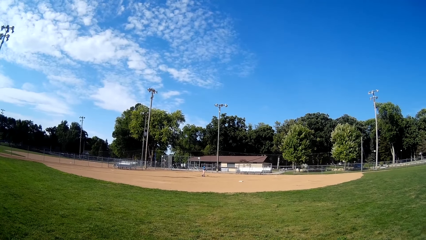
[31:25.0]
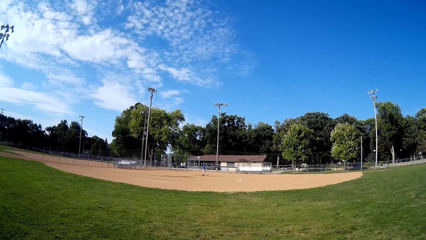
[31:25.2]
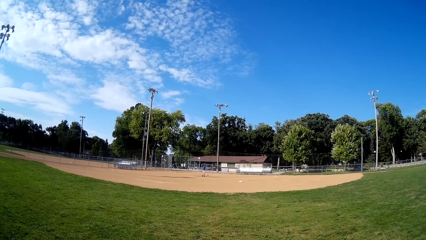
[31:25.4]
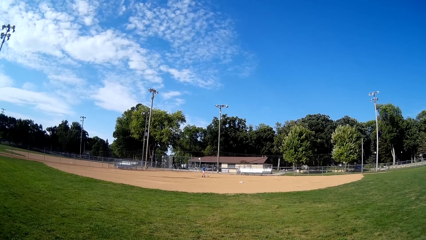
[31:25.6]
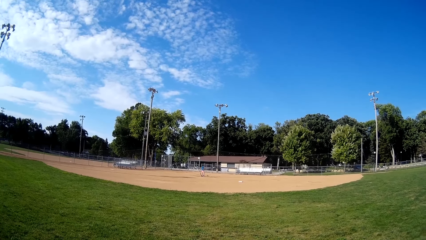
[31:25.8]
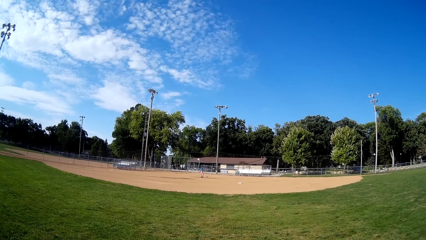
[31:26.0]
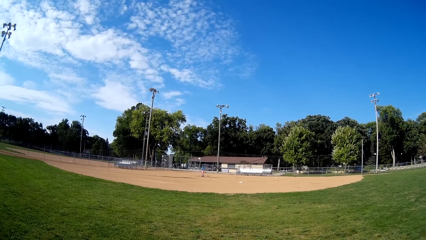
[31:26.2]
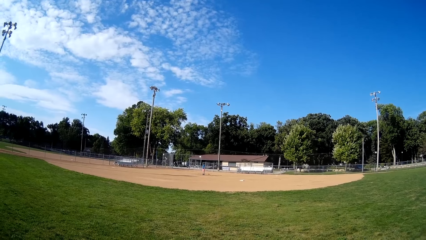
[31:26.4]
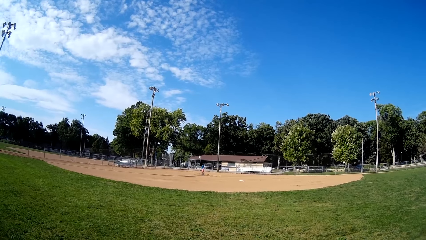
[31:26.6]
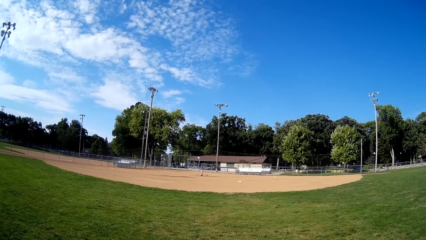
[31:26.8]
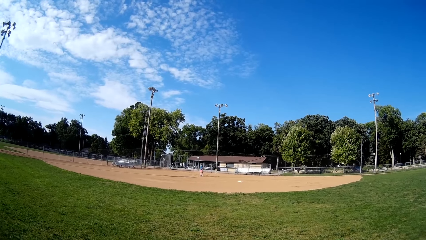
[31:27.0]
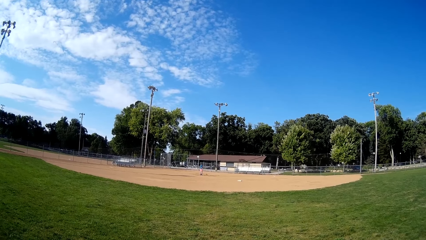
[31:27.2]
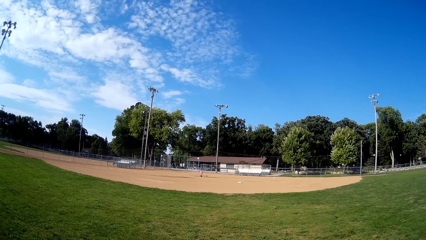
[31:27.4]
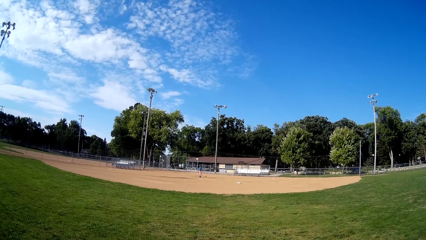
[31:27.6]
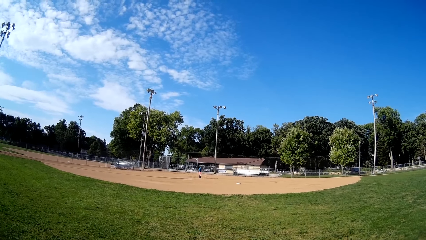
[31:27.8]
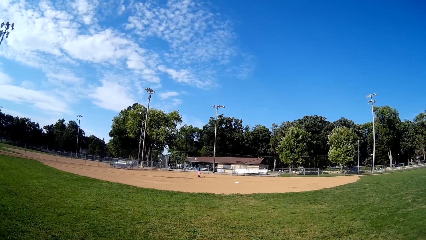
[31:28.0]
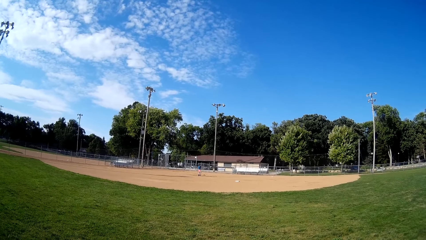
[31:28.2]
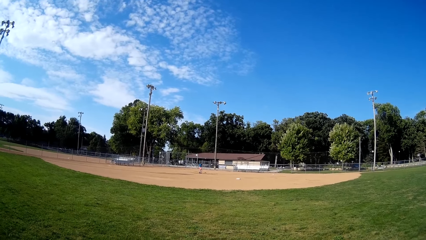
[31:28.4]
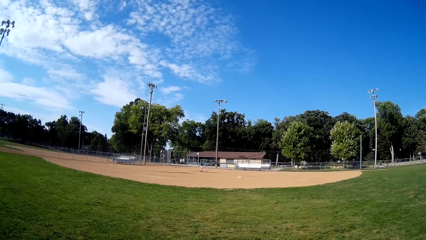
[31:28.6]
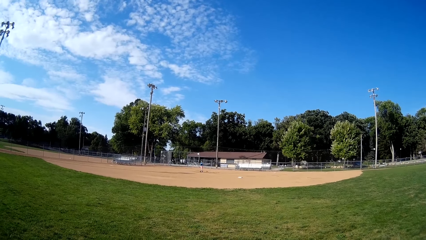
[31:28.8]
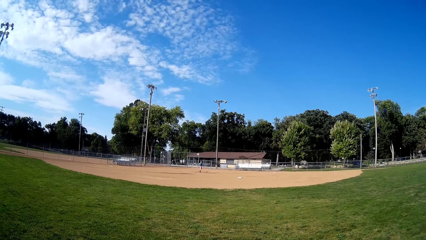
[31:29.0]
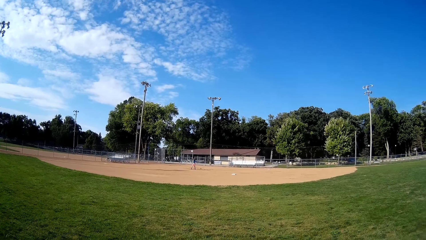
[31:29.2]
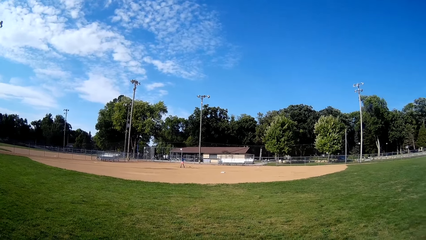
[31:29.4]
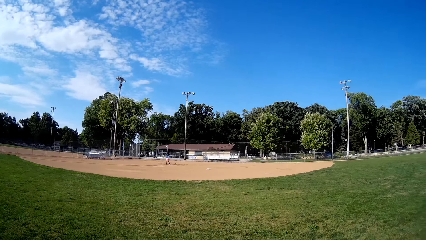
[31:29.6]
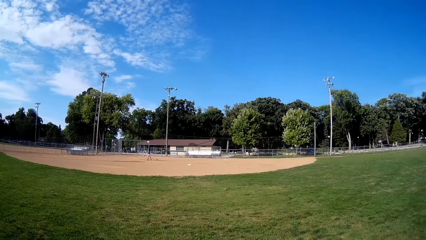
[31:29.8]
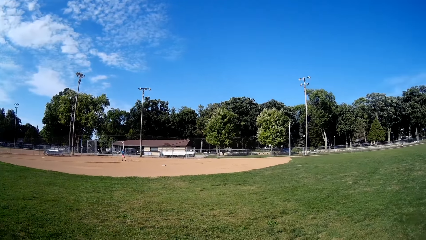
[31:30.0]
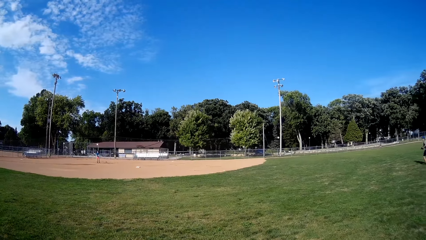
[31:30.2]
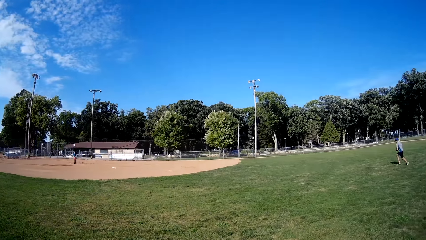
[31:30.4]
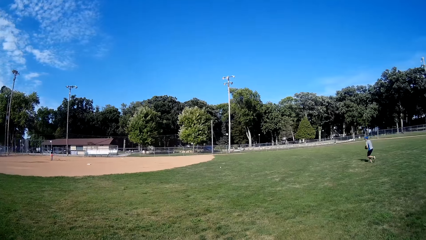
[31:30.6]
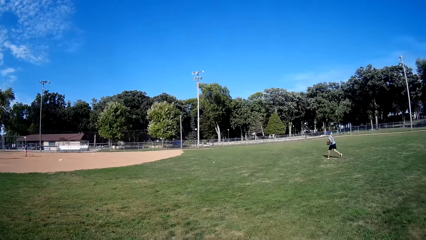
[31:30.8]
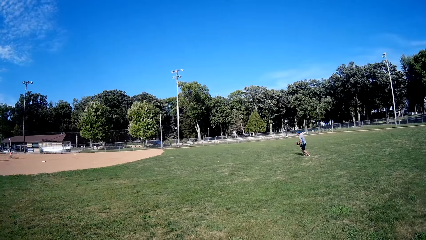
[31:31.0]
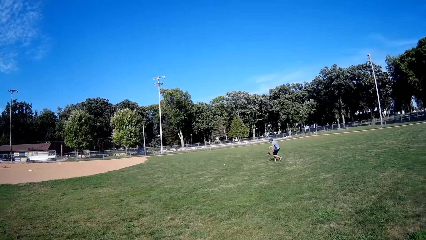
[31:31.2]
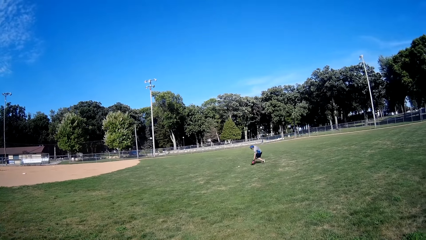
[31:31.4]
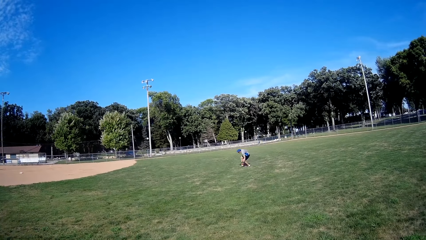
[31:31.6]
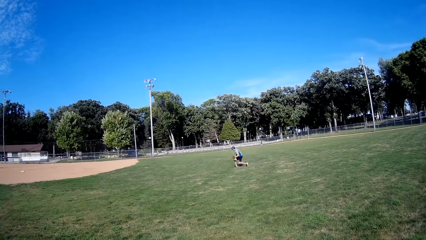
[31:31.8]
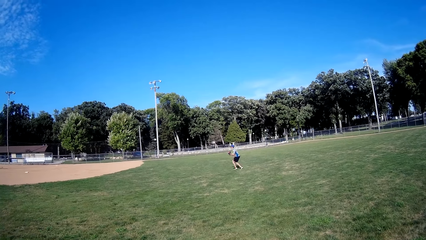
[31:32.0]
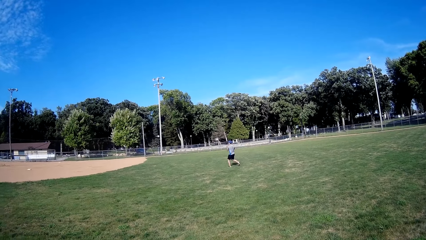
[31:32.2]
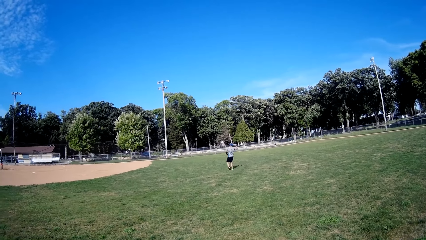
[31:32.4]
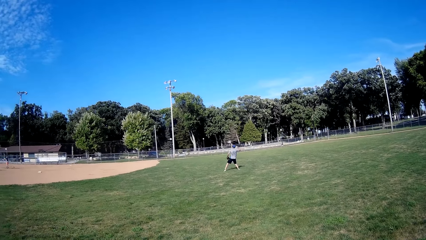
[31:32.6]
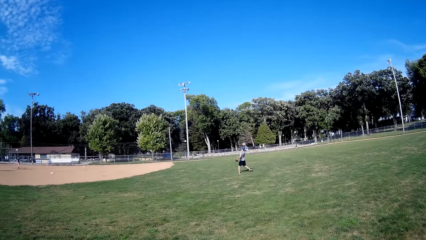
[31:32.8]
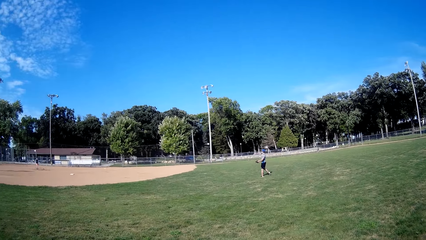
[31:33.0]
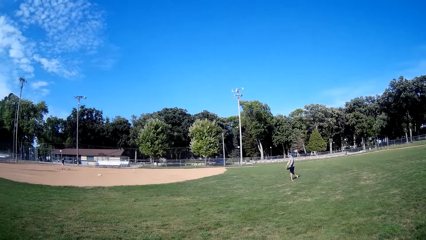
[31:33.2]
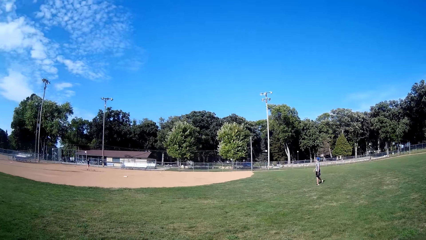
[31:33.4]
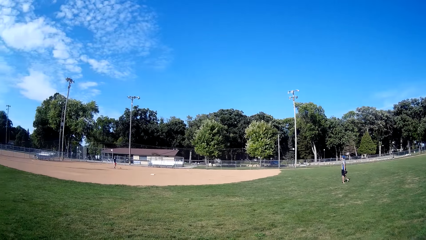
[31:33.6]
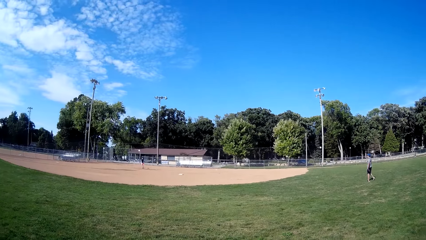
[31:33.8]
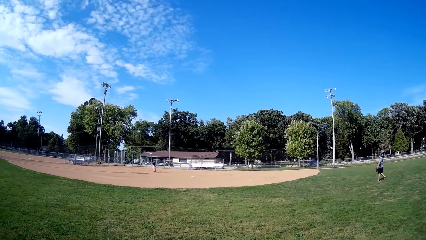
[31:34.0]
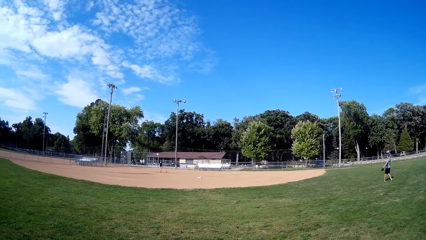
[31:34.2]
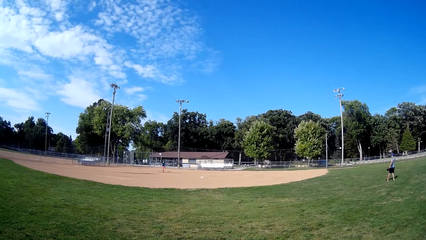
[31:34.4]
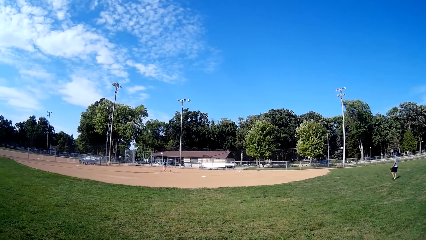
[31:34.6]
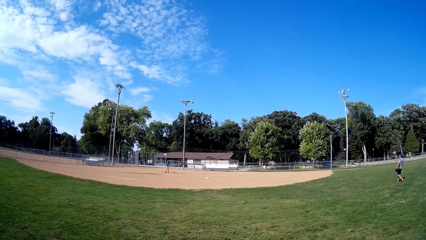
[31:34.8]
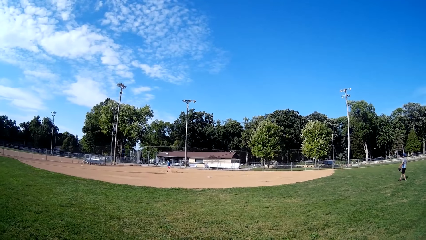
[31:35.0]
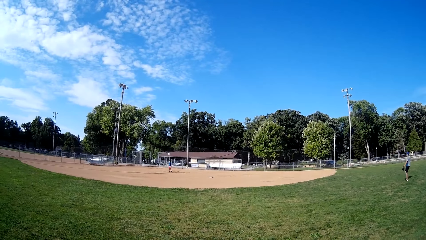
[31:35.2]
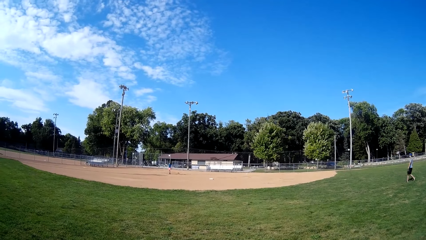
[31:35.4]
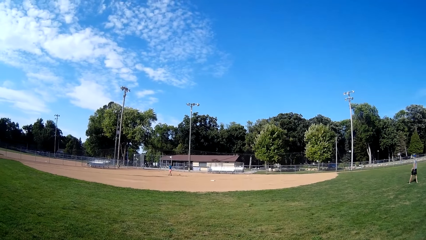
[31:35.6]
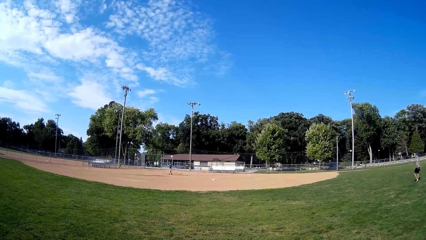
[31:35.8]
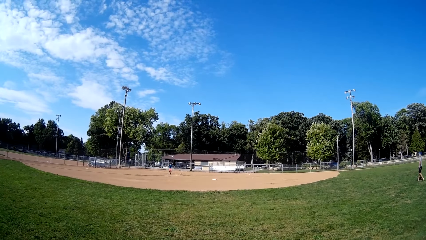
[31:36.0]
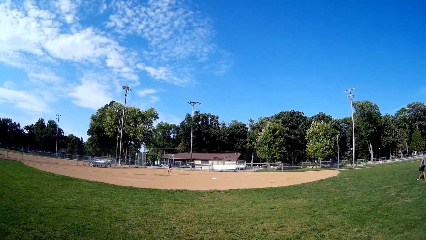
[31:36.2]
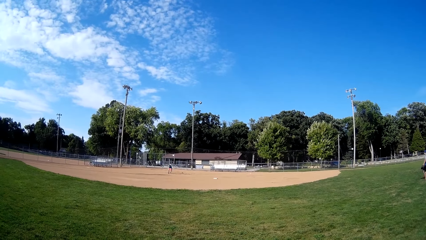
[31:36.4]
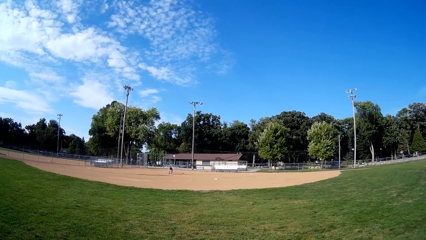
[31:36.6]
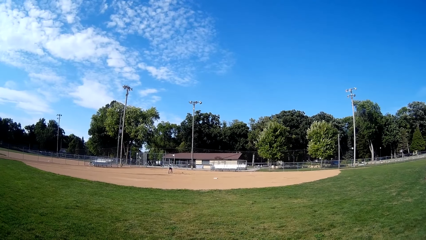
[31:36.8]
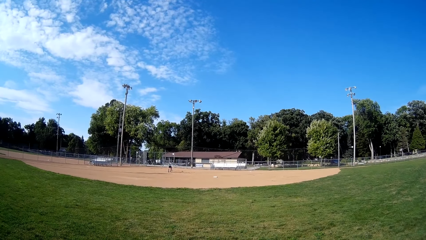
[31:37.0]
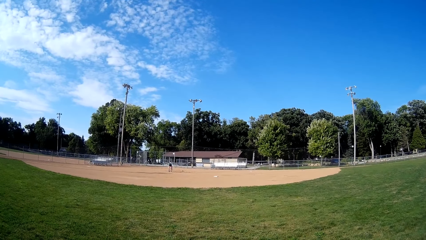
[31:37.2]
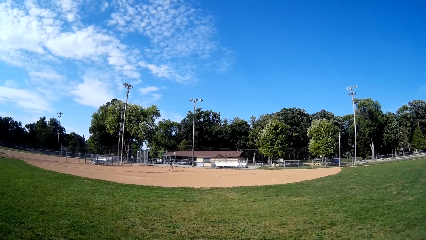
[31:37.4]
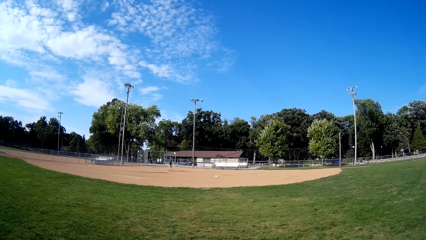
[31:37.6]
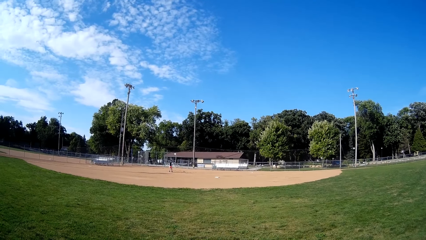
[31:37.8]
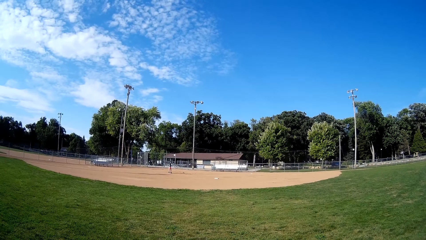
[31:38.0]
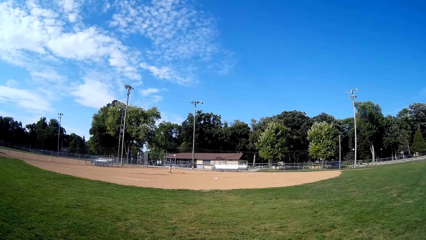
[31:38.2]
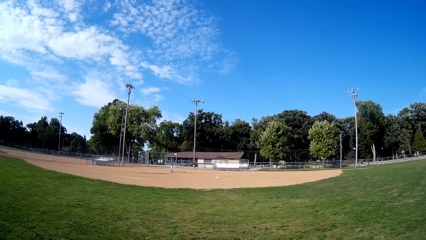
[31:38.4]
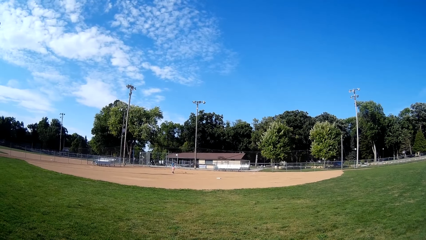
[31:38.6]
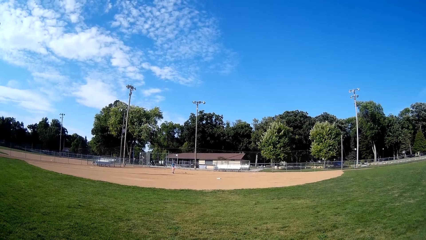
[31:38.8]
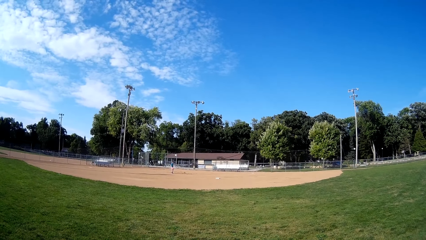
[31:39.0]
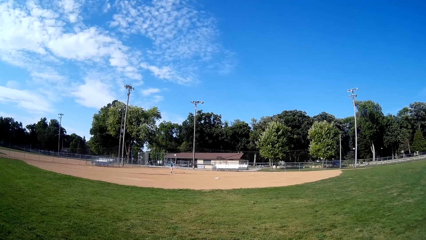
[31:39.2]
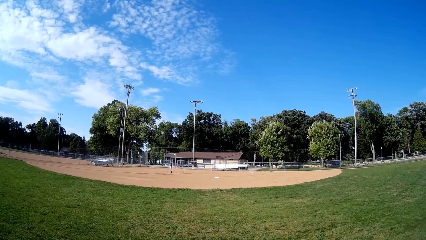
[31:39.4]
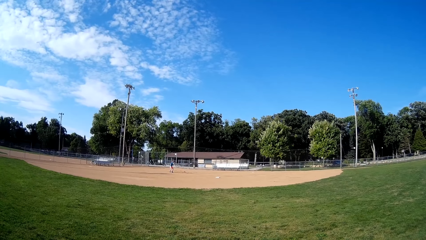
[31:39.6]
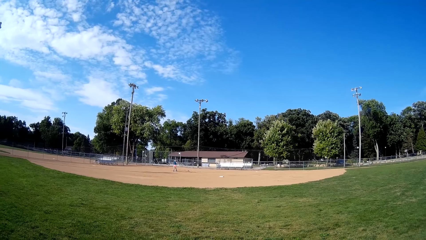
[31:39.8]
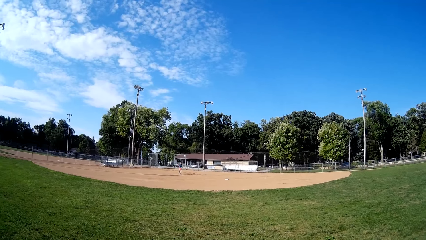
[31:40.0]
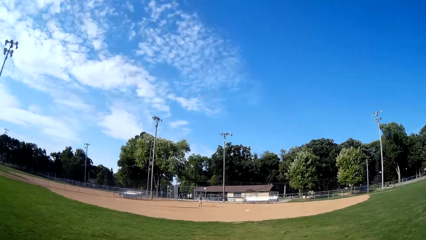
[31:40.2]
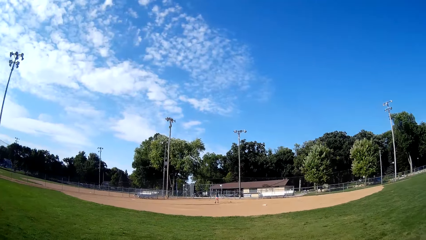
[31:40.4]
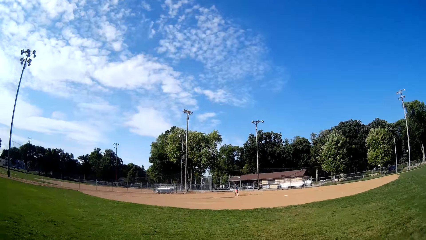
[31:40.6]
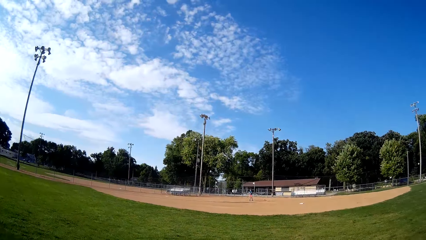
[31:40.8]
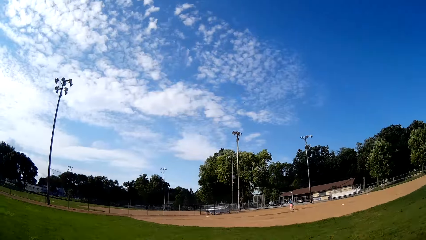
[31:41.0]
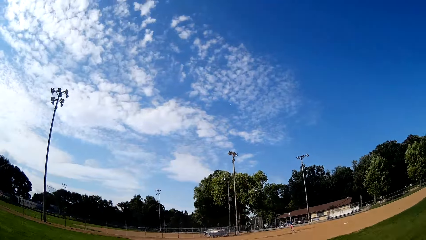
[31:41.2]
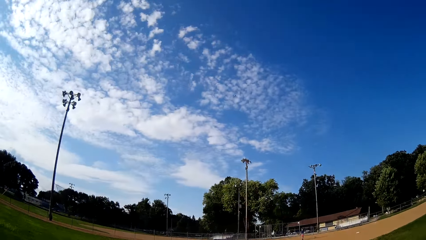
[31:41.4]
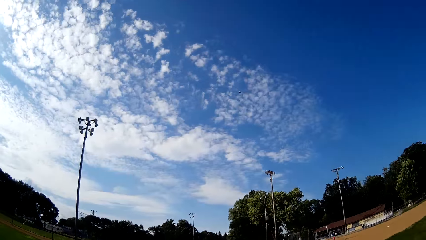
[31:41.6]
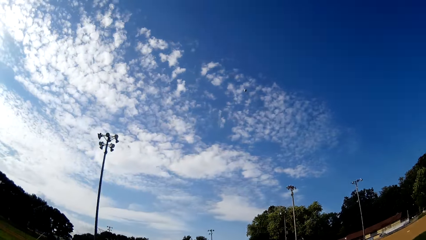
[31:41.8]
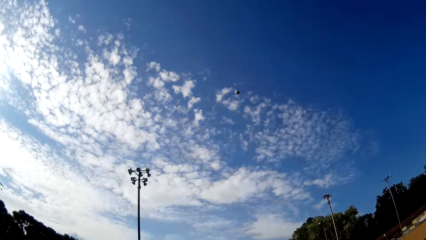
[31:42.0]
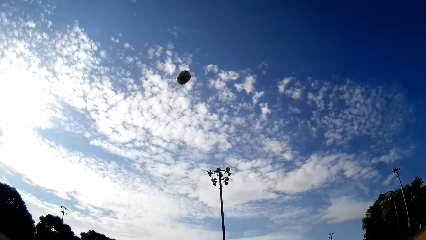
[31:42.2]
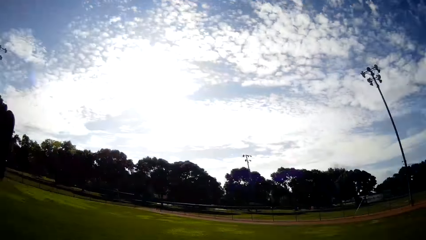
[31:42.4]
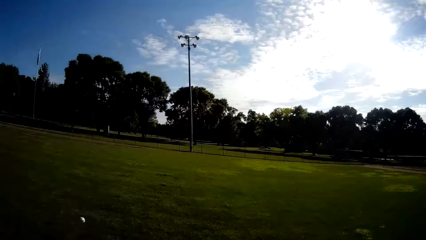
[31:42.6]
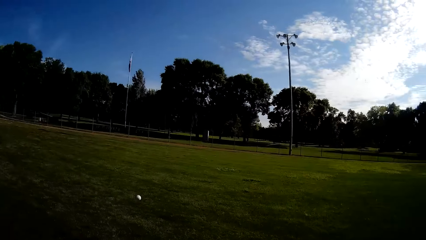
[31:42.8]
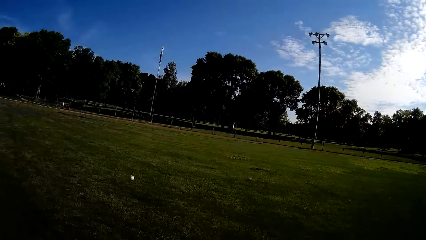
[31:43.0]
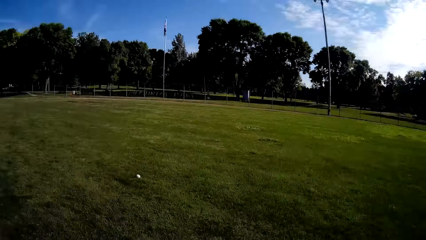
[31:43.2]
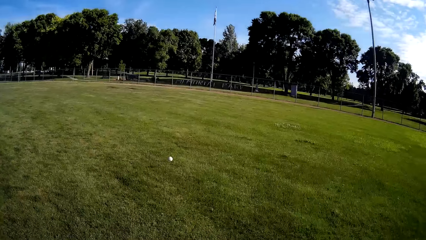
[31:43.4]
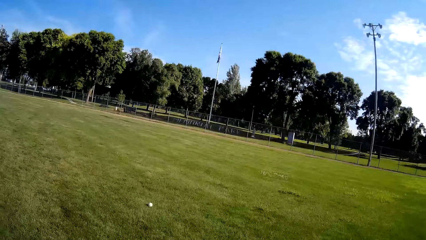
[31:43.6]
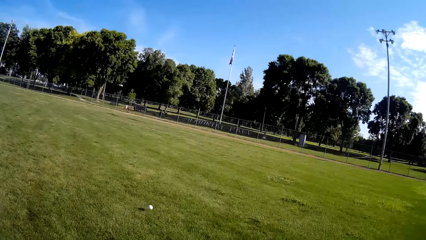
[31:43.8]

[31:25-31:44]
A man throws the ball in the air and hits the ball with the bat. Another man runs towards the ball, picks up the baseball and throws the baseball towards the first man. The other man walks towards the baseball and picks up the baseball. The first man throws the ball in the air and hits the ball with the bat. The camera wearer runs towards the ball. The first man throws the baseball to the camera wearer.
